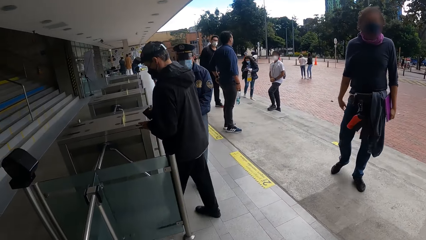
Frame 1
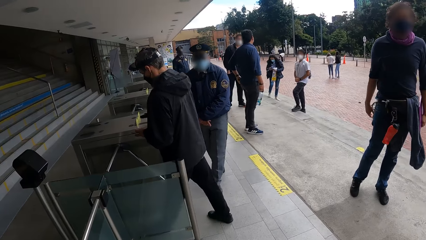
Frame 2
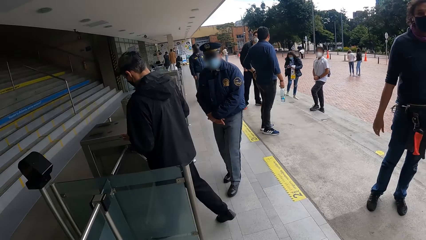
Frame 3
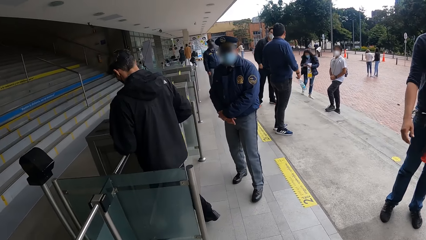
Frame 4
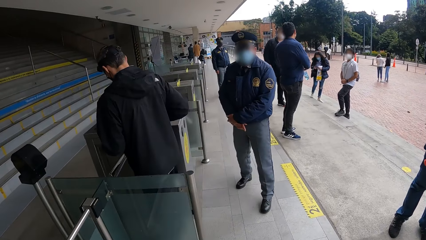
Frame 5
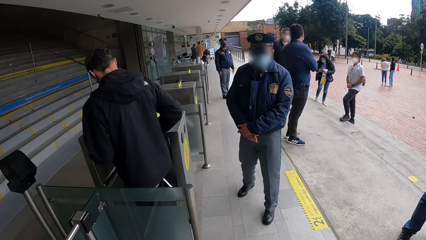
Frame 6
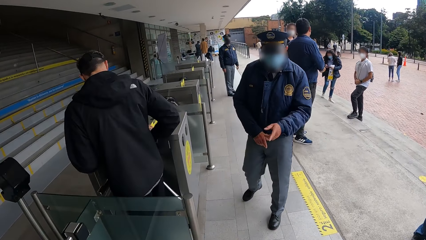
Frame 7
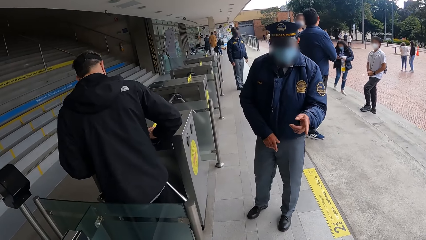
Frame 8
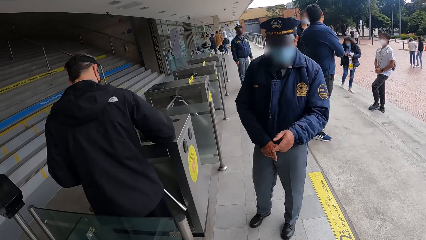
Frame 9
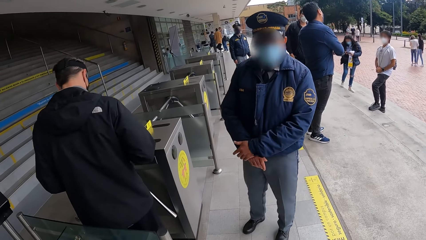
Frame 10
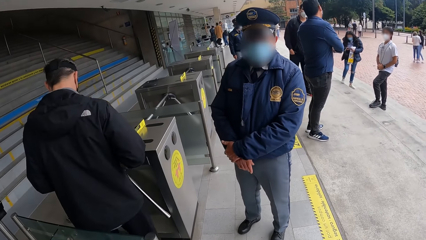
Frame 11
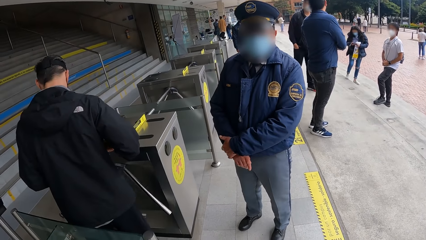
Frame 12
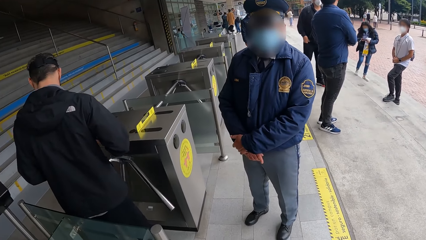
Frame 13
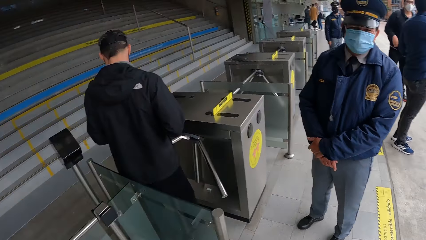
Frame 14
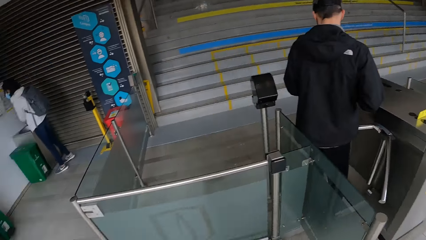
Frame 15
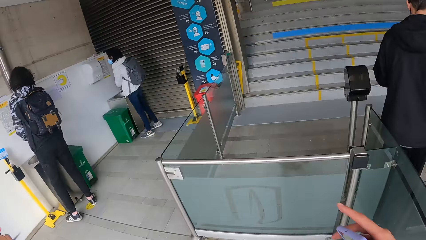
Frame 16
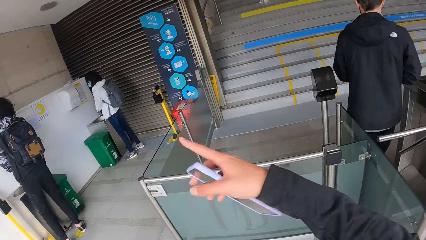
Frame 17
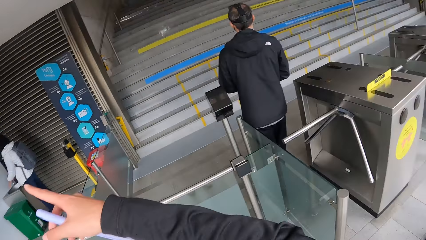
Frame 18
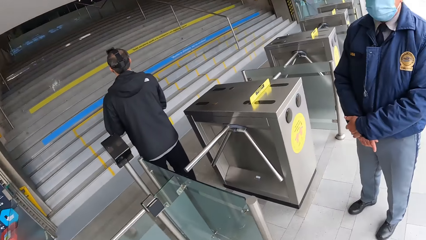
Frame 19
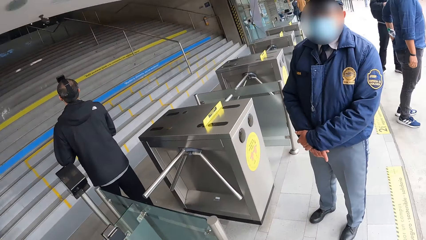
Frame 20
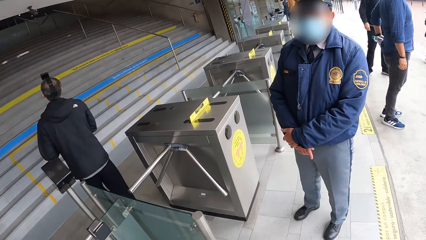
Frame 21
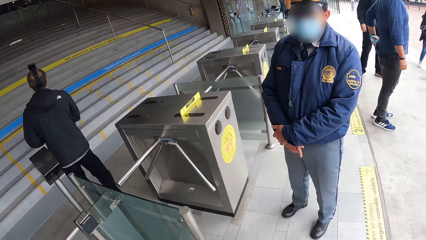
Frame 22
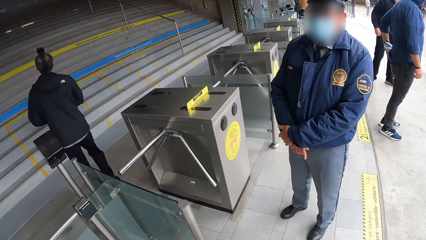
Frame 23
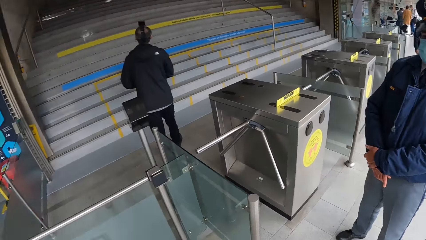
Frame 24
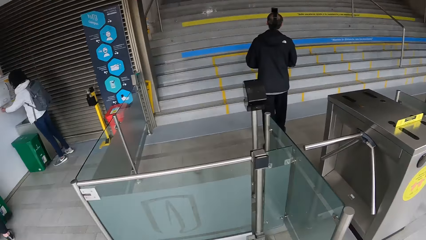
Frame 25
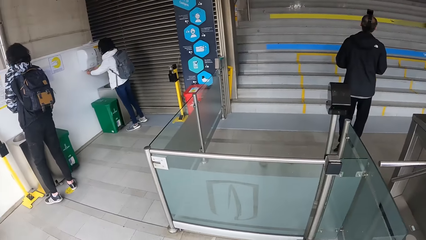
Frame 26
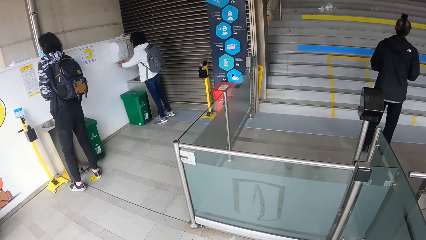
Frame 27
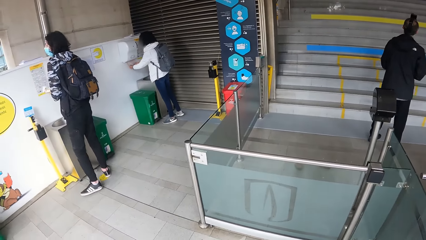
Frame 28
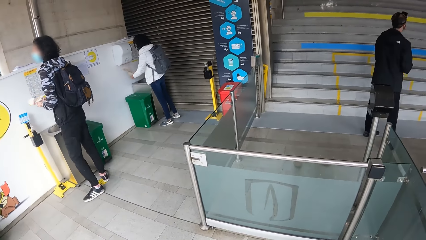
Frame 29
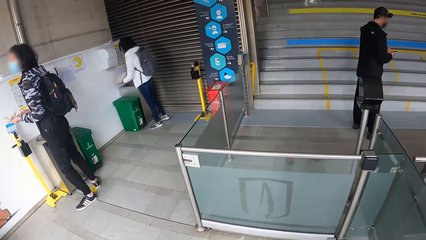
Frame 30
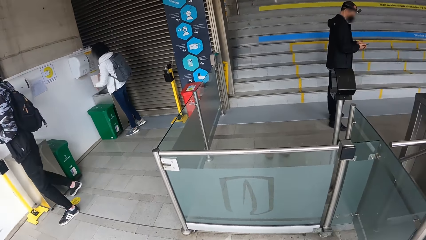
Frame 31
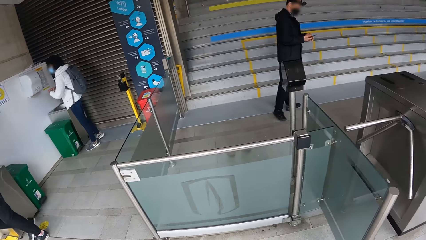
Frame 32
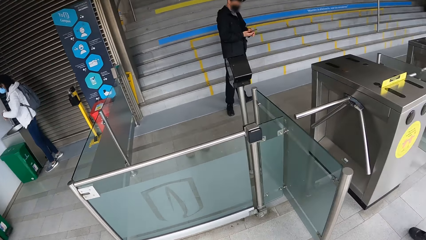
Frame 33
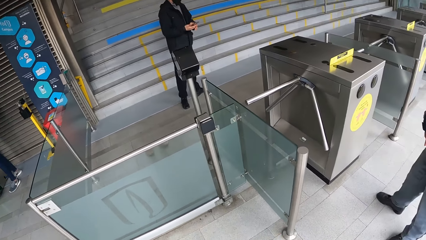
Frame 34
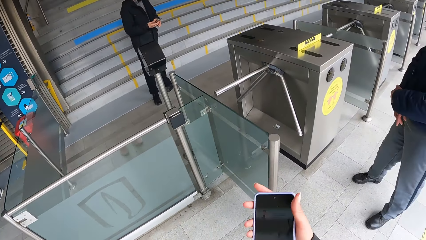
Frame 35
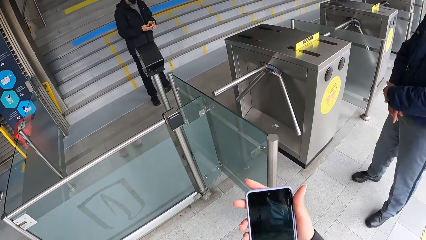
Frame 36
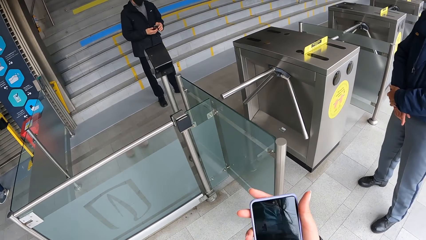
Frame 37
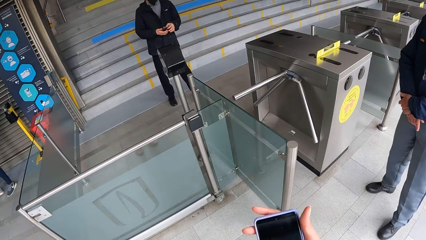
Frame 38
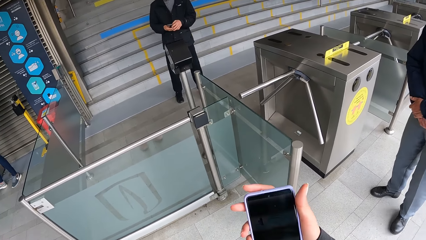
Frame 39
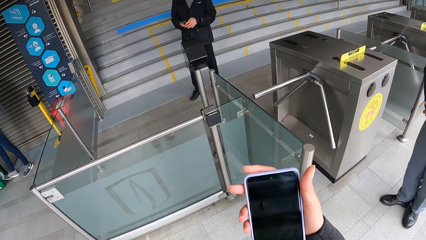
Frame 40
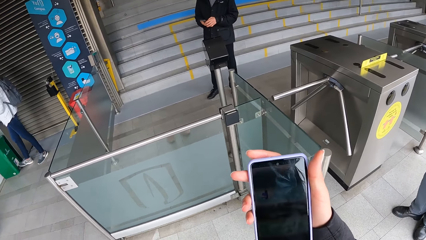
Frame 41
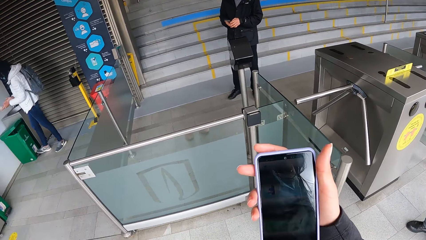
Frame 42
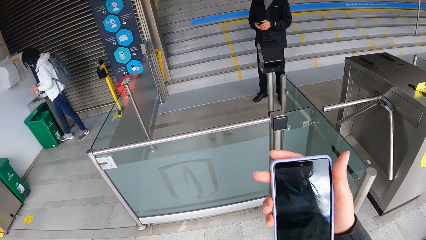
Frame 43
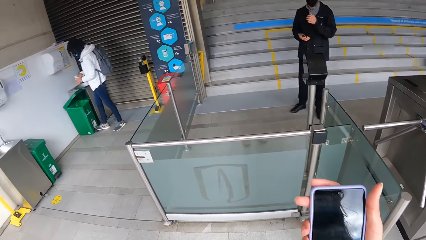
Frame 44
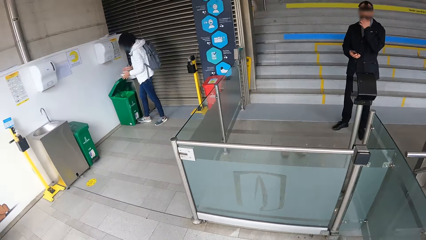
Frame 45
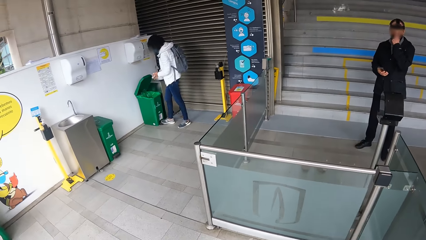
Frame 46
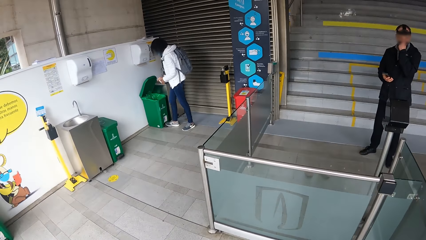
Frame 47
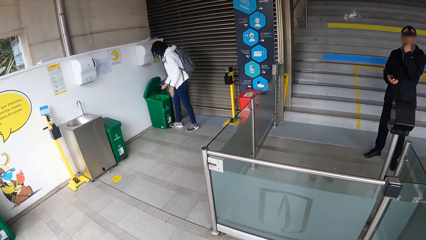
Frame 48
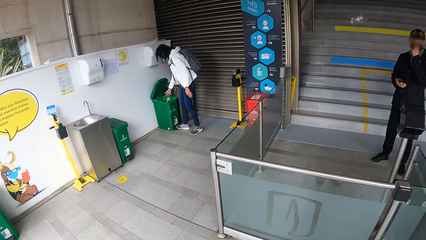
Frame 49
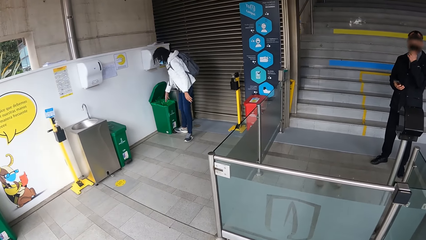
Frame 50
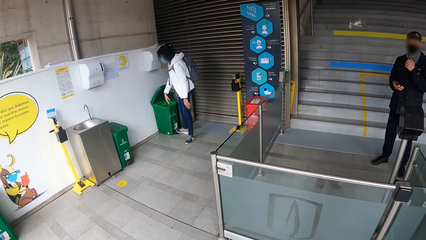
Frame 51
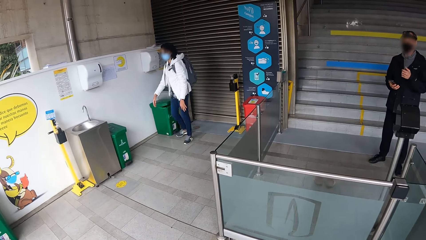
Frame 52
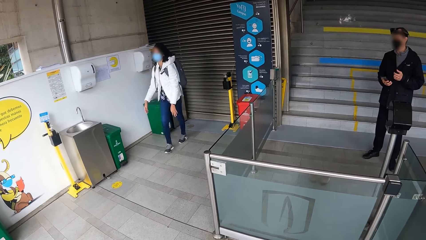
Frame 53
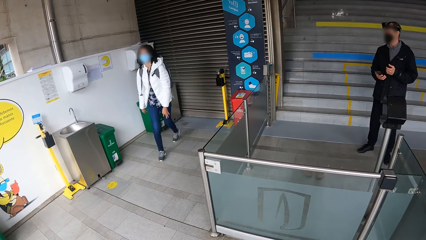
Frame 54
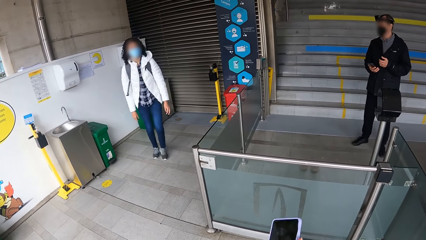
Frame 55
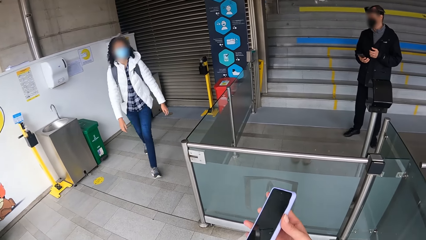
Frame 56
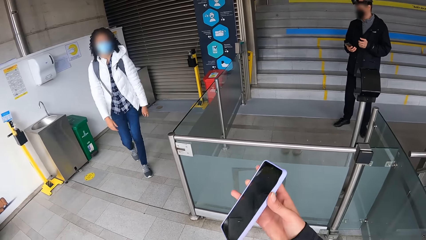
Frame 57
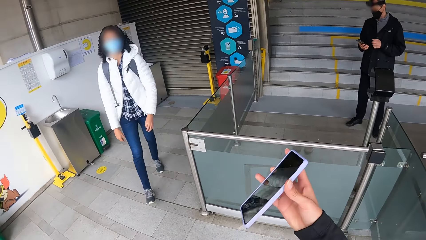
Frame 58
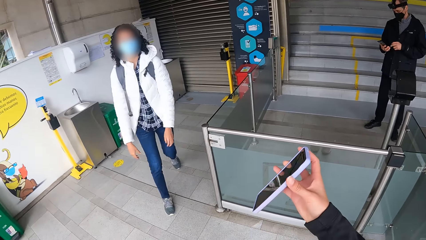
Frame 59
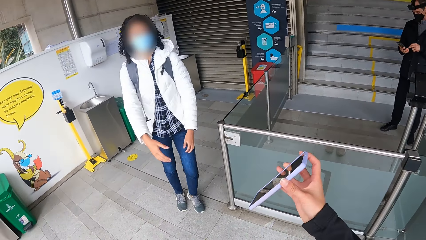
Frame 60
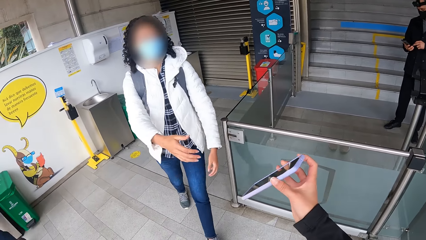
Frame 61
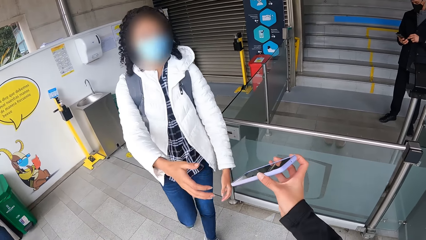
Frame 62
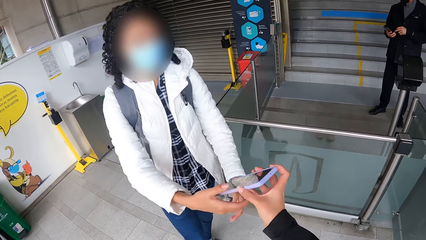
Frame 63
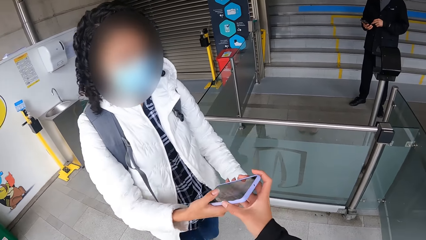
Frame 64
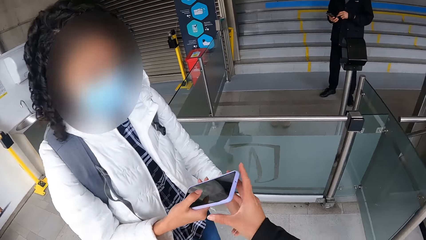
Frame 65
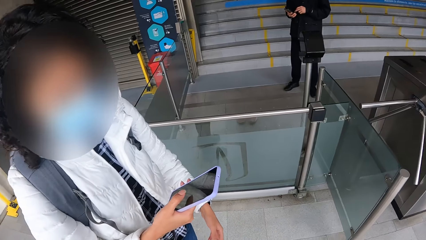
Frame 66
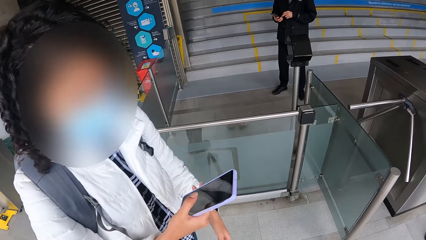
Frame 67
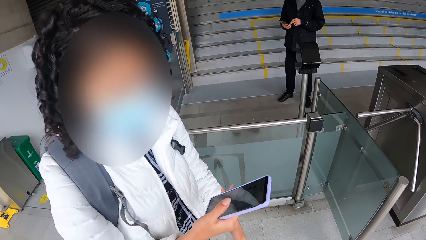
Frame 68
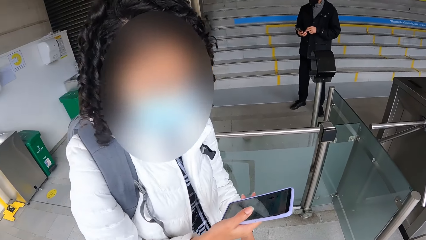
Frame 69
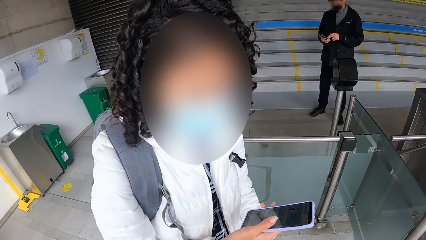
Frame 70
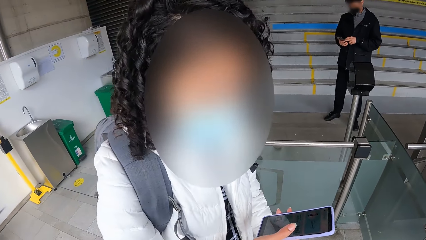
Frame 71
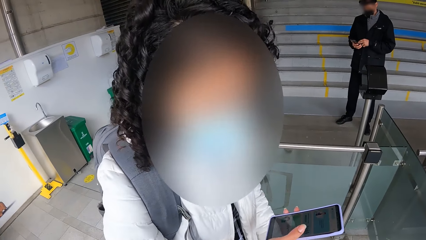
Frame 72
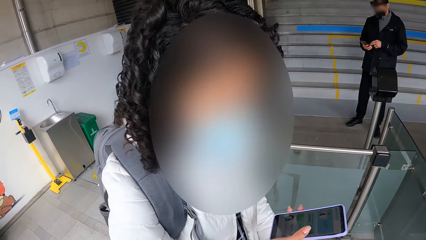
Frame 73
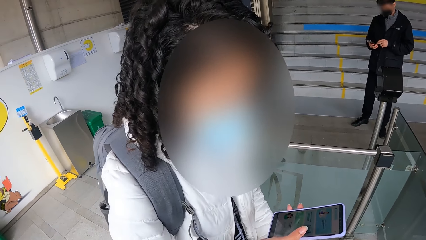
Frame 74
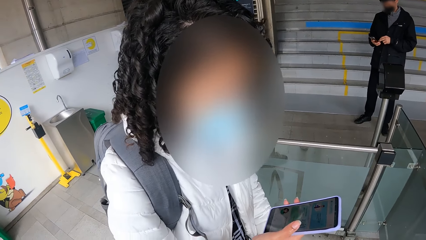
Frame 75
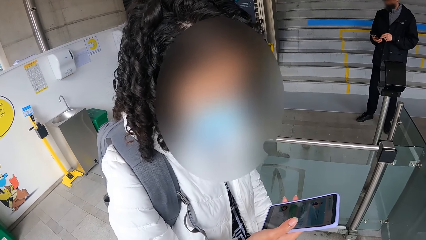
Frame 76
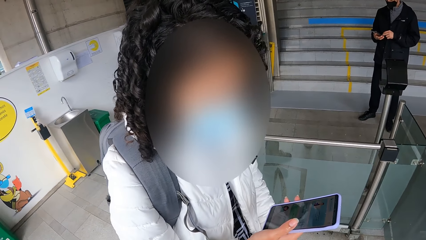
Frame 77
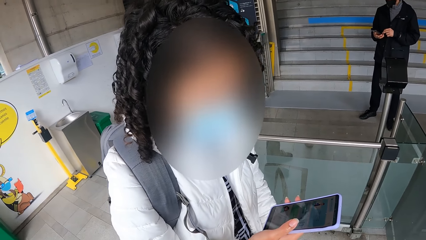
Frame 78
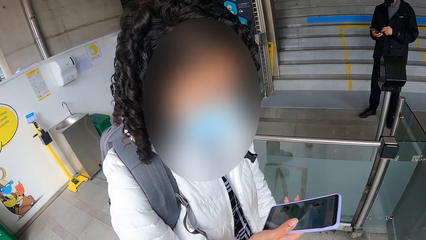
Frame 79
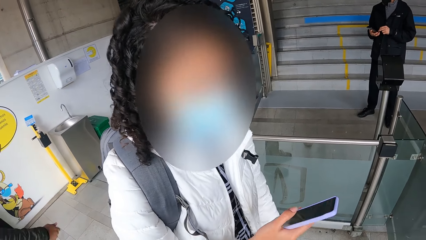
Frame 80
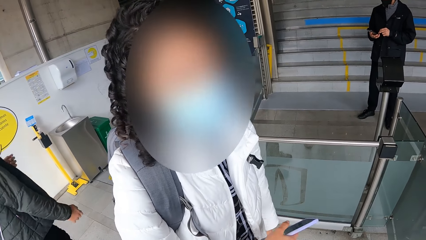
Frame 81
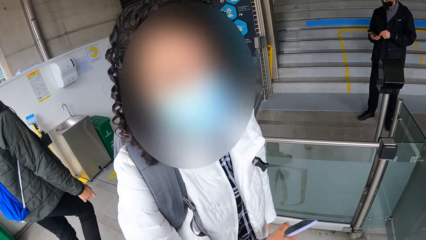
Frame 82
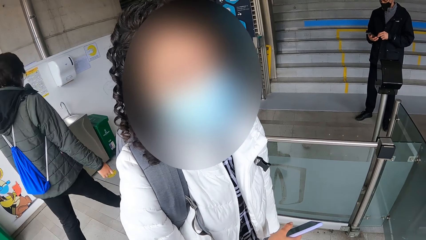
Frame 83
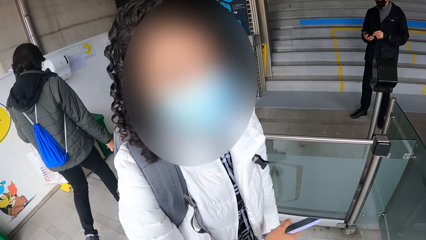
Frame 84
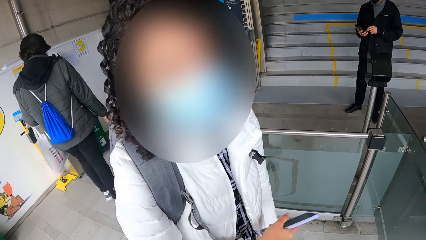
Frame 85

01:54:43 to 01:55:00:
The camera wearer interacts with a man. Another man walks through the turnstiles. The camera wearer points at something. He holds the phone with his right hand. The woman drops the wipe into the trash with her right hand. The camera wearer passes the phone to the woman with his right hand. The woman holds the phone with her right hand. The camera wearer interacts with the woman.
